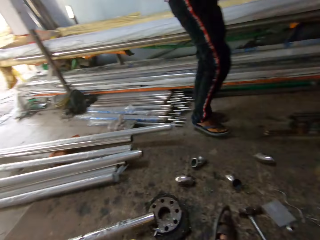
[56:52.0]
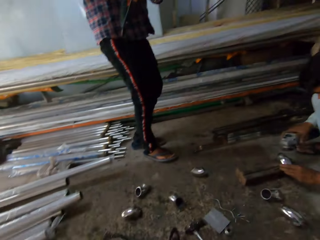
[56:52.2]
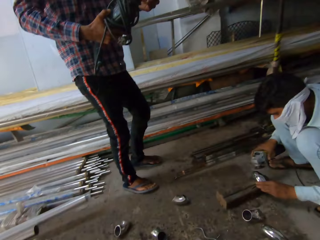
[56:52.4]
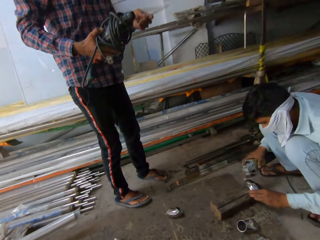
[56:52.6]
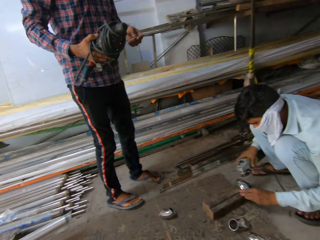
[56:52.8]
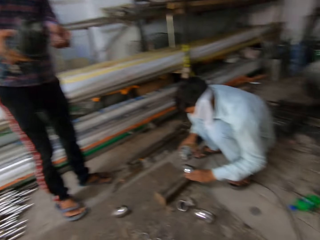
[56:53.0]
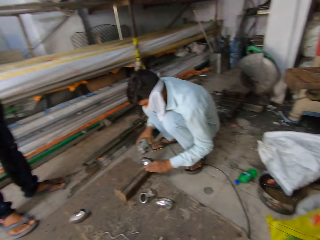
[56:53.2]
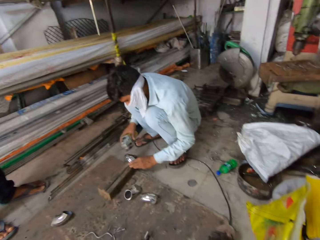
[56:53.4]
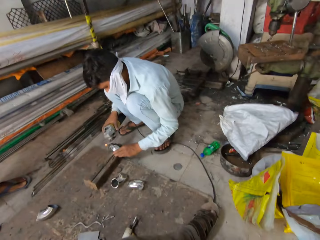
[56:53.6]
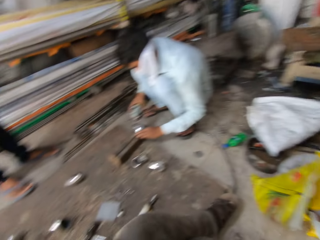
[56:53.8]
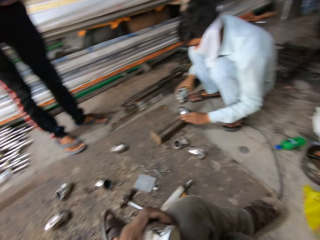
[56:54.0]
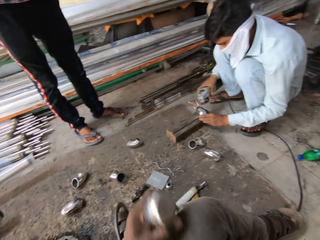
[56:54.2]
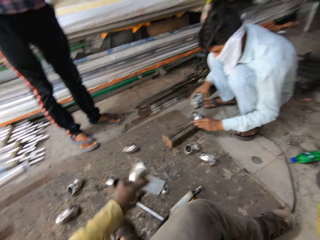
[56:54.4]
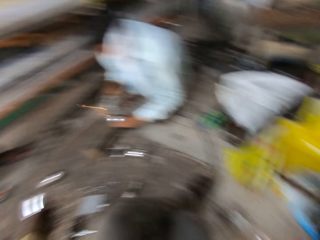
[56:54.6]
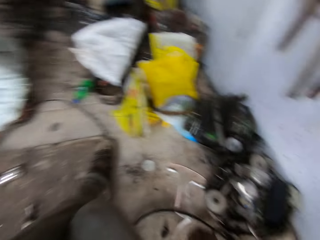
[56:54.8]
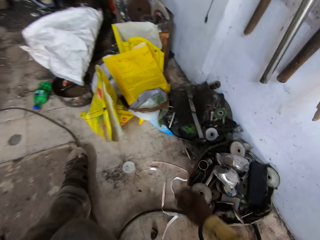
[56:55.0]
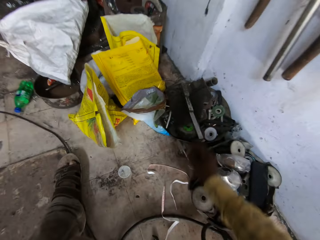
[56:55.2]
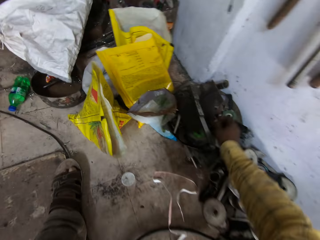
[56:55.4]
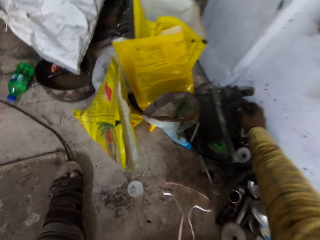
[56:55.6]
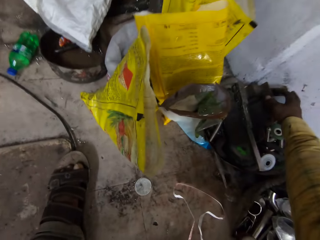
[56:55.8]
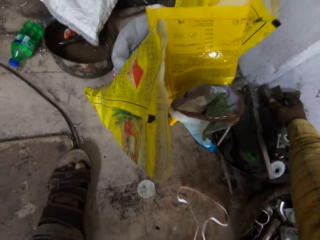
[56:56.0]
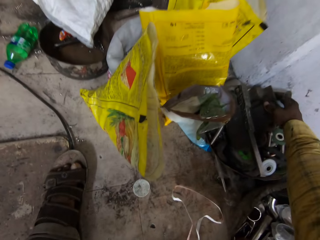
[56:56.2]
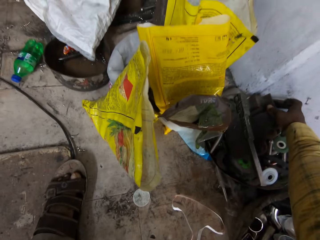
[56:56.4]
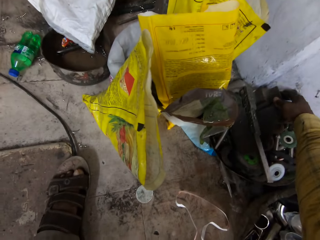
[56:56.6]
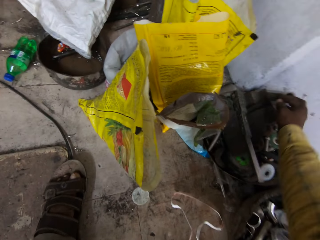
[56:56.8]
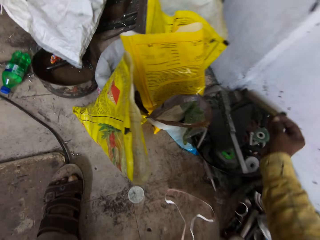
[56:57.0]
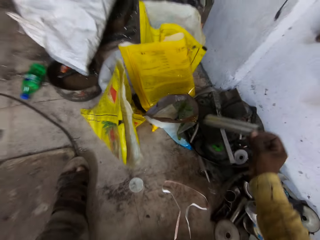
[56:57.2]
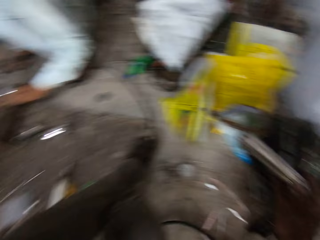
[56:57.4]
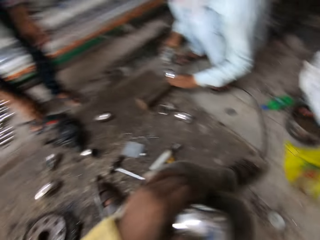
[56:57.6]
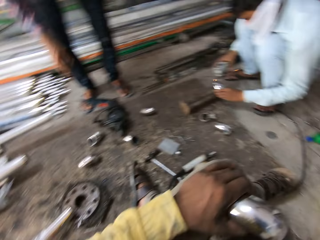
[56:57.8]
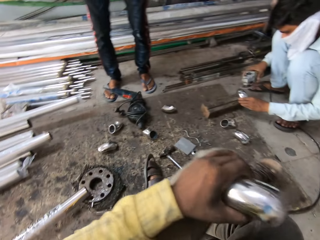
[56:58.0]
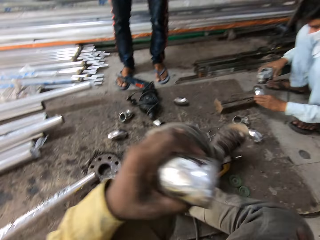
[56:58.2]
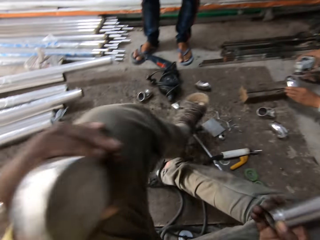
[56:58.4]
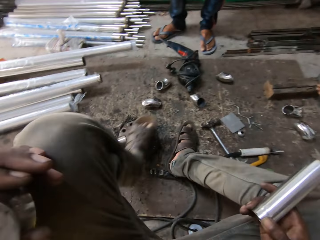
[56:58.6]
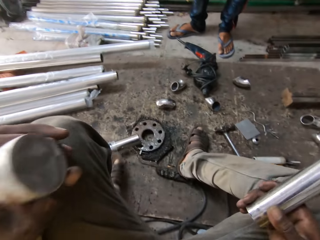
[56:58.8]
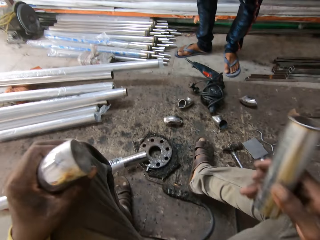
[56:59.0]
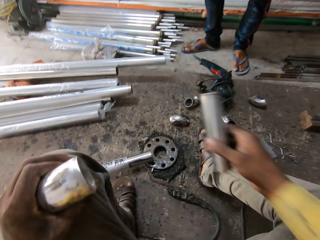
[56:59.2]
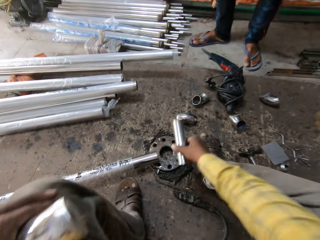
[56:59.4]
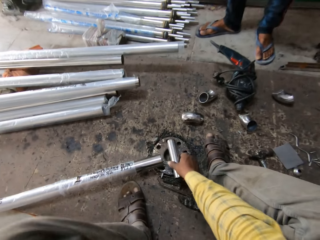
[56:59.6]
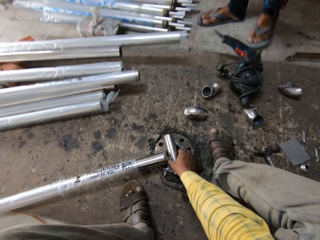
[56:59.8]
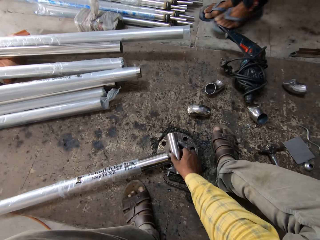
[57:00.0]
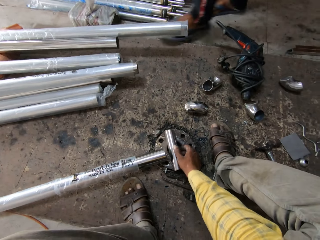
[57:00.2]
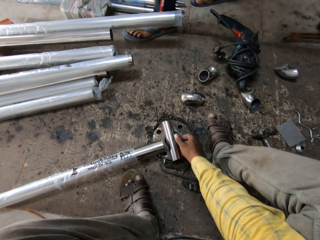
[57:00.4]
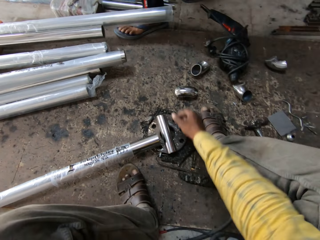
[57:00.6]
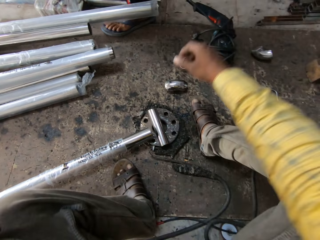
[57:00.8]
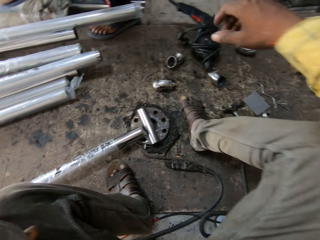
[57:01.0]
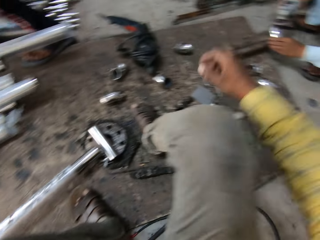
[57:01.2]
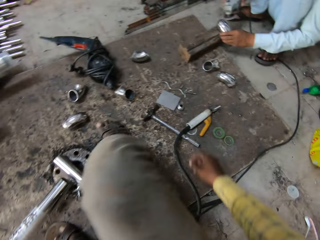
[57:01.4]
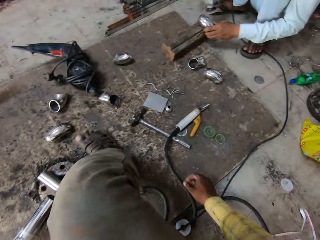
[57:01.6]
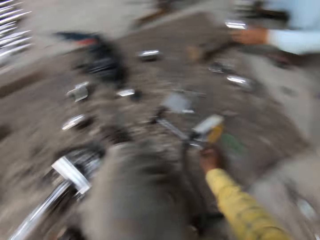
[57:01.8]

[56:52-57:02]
The camera wearer interacts with a man. The camera wearer picks up a metal rod from the side. They hold metal rods in hand. They place the metal rod on the floor.

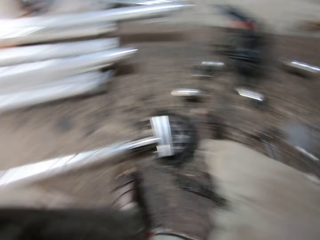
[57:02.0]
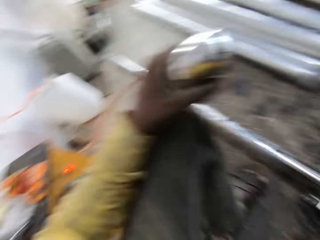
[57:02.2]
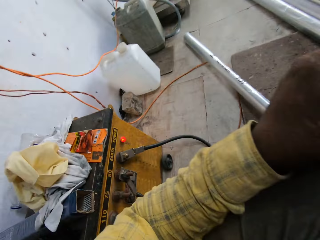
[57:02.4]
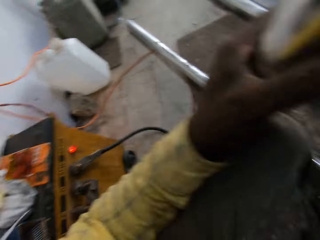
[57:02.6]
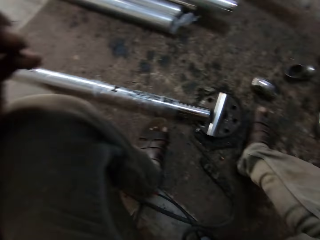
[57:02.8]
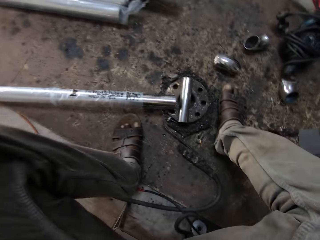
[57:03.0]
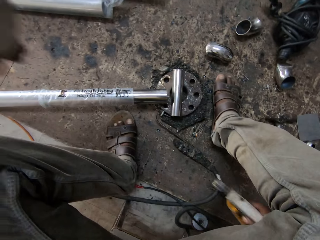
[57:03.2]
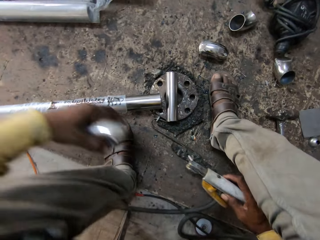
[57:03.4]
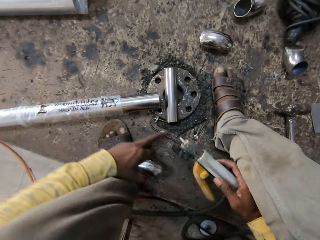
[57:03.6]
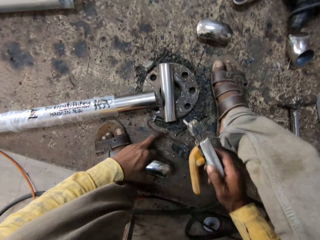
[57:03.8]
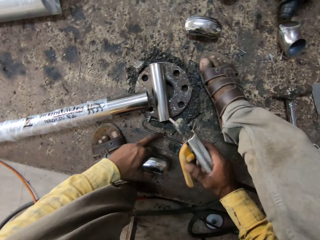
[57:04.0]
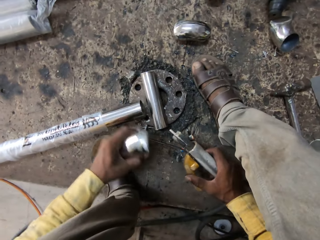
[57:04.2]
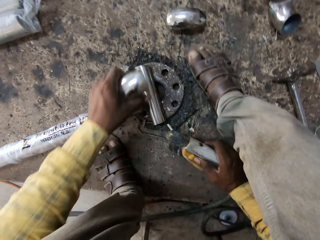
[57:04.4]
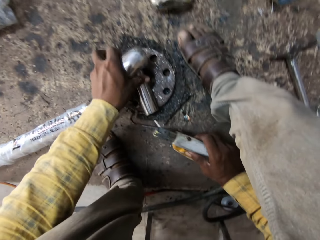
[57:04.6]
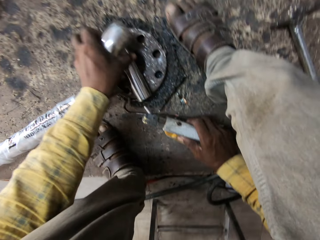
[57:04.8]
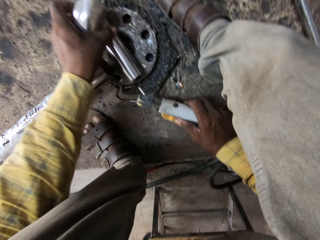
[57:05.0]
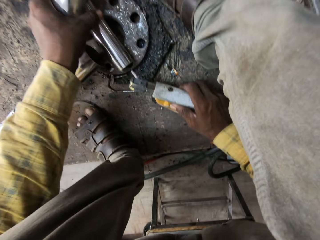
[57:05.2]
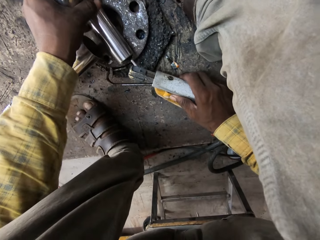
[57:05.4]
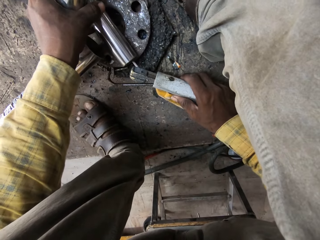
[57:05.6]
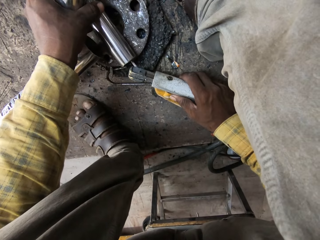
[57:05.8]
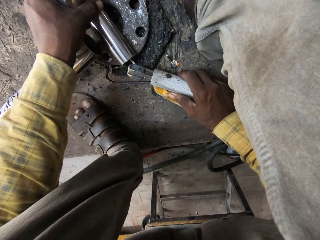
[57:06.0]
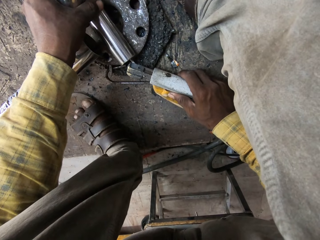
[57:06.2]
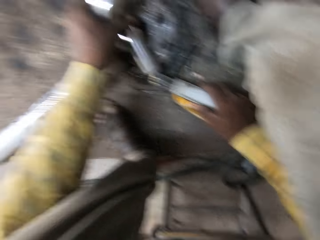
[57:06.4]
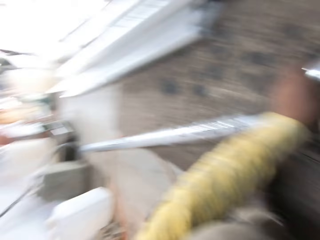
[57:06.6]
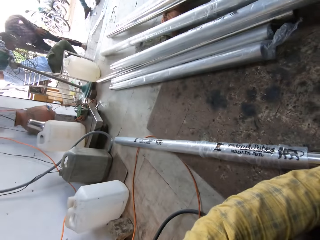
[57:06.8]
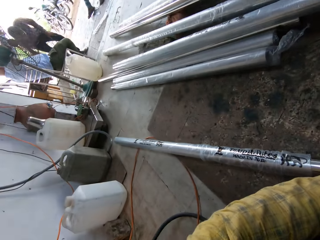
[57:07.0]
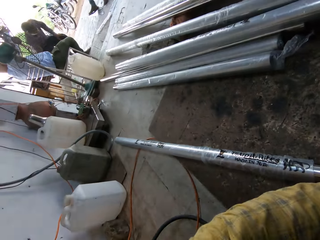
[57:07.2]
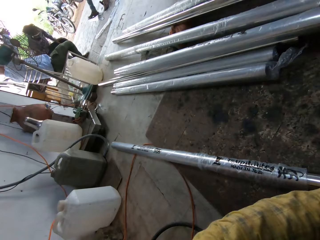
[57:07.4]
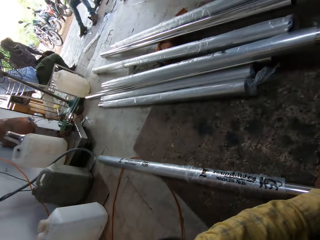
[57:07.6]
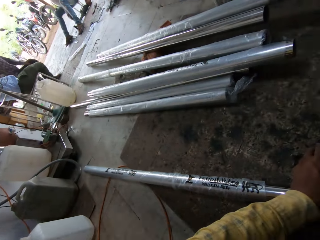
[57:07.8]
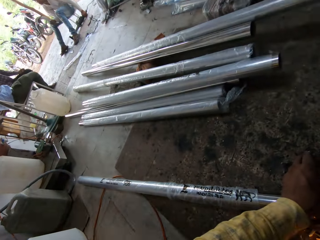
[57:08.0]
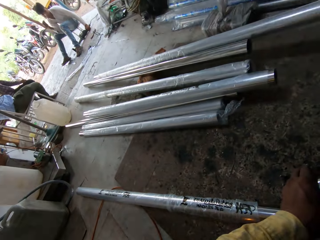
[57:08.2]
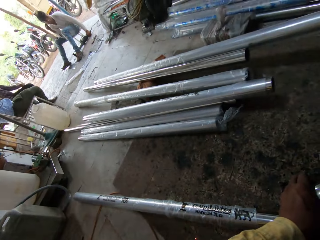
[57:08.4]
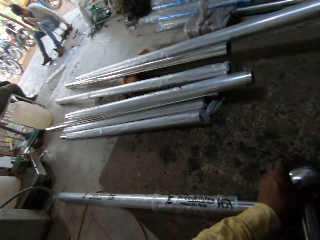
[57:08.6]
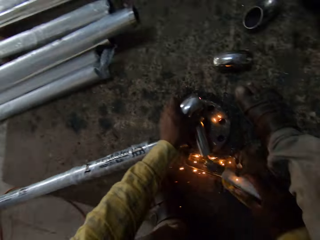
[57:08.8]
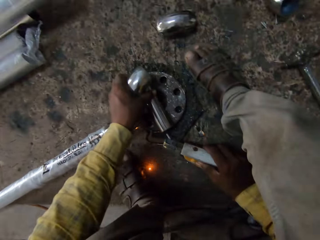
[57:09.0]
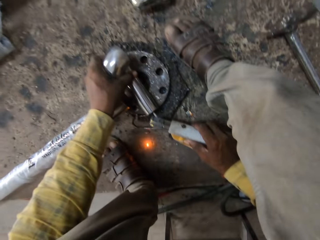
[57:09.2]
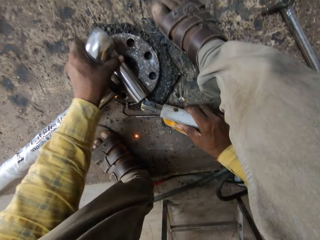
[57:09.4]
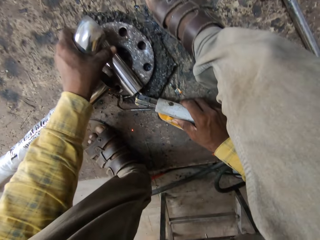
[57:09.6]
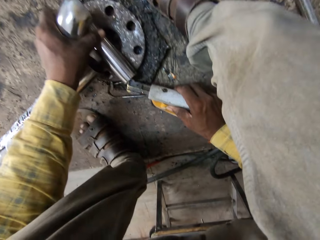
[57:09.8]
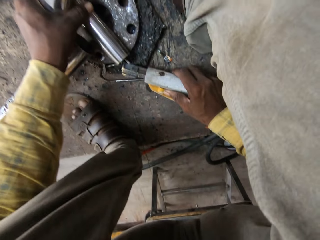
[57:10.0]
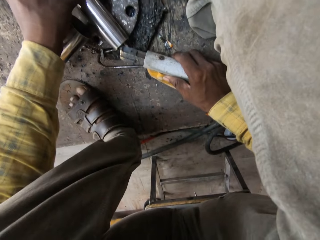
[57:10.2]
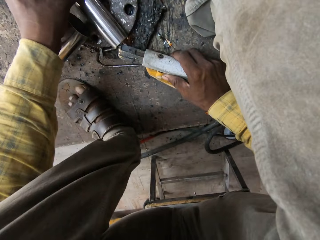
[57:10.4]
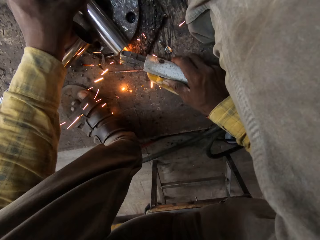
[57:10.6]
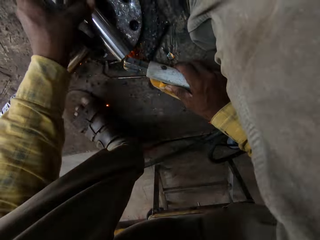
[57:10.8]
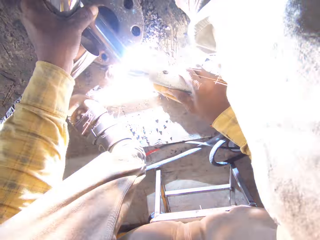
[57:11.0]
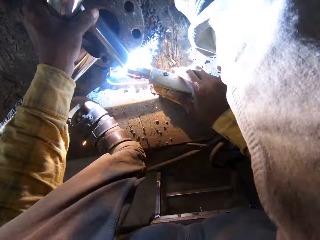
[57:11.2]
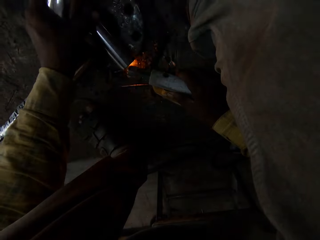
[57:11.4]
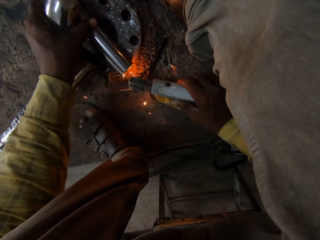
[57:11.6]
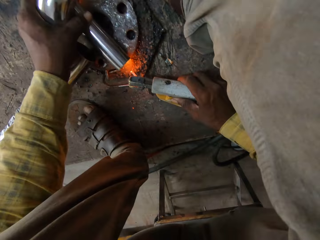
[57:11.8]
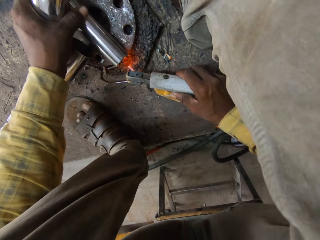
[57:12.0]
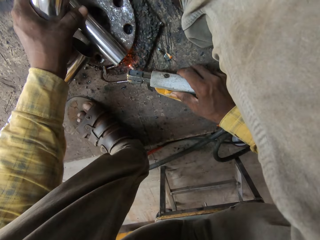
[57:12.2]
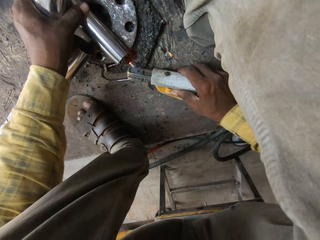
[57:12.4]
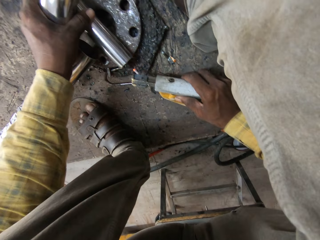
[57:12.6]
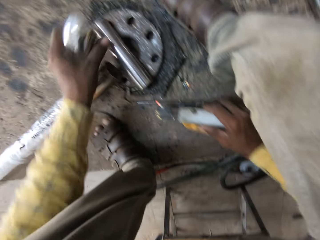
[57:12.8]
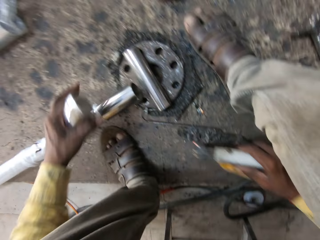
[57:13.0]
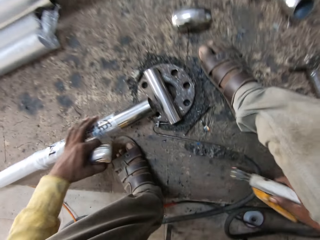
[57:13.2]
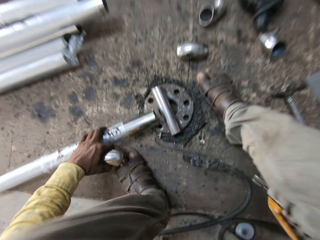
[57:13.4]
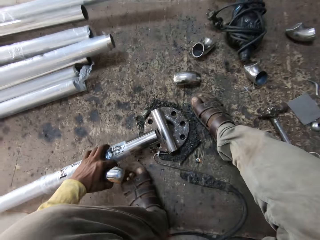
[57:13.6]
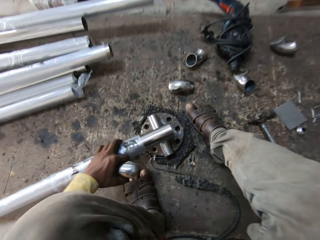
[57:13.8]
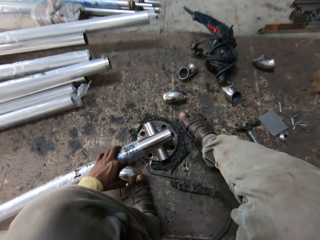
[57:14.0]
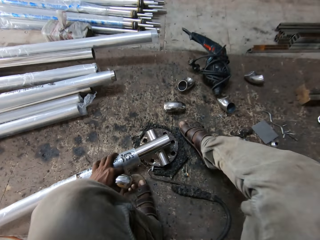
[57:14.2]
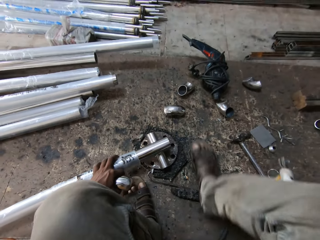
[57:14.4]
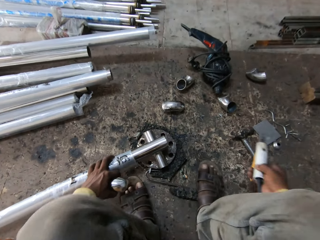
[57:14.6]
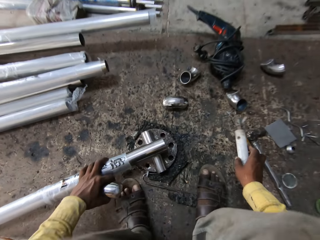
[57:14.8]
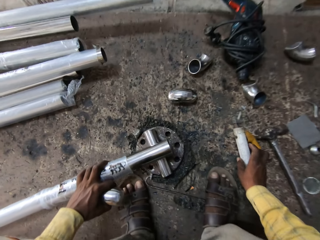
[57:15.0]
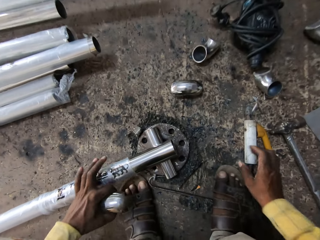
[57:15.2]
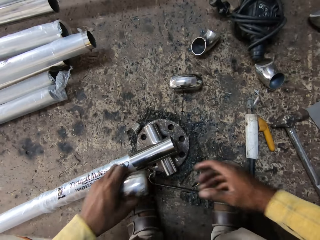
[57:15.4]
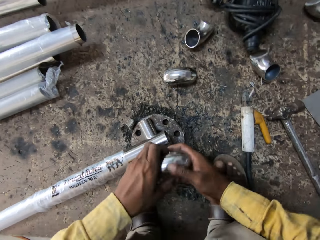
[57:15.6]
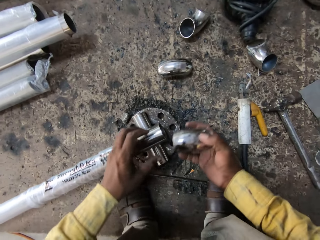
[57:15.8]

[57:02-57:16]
The camera wearer picks up a welding rod from the floor. They use a welding torch on a metal. They look around the workshop. They fix the metal. They use the welding torch on the metal rod. They pull the metal rod.
